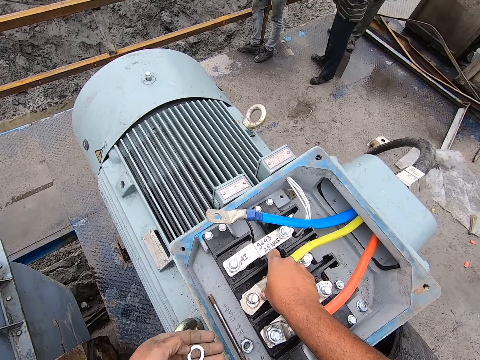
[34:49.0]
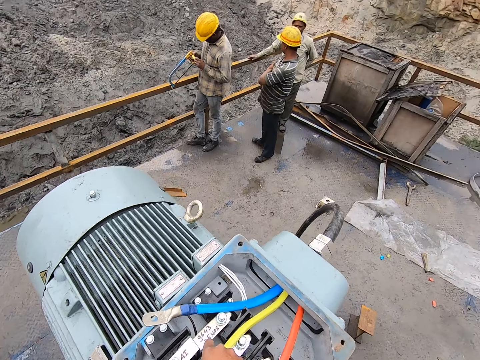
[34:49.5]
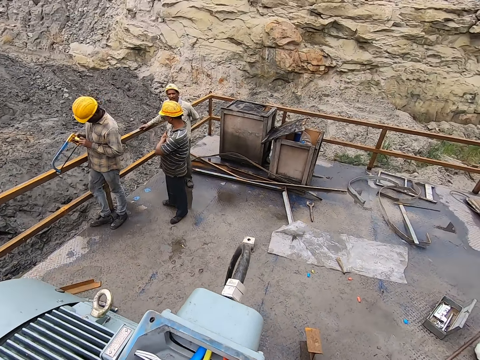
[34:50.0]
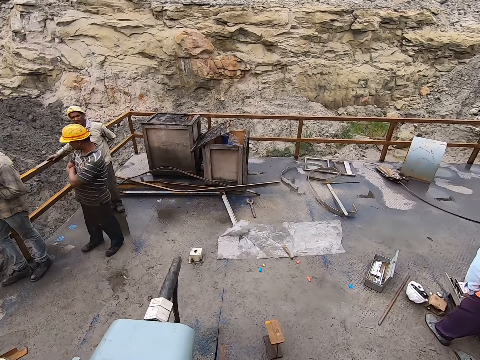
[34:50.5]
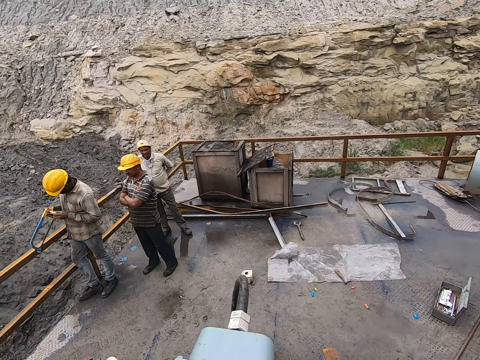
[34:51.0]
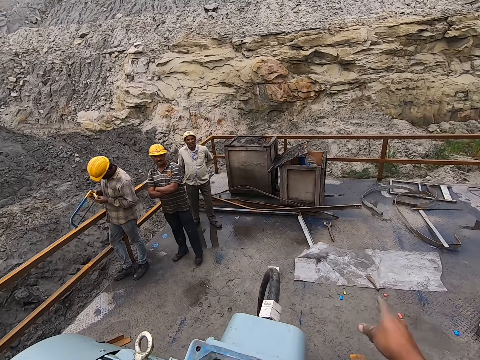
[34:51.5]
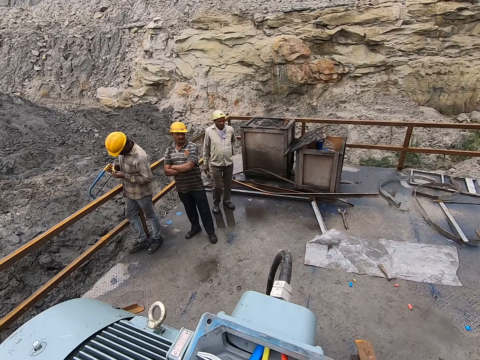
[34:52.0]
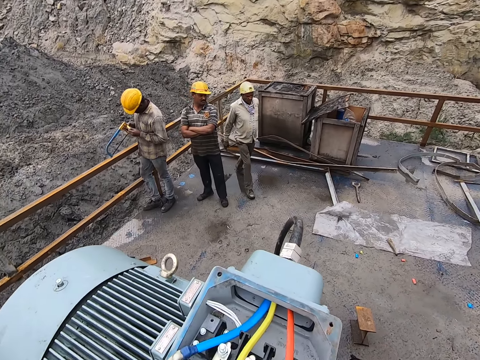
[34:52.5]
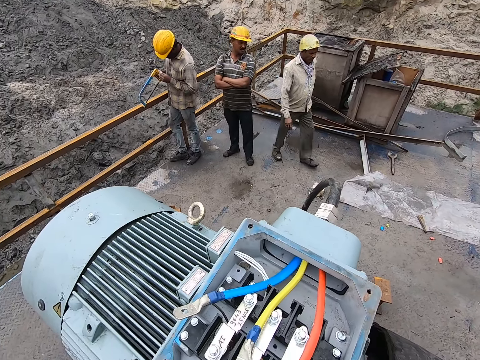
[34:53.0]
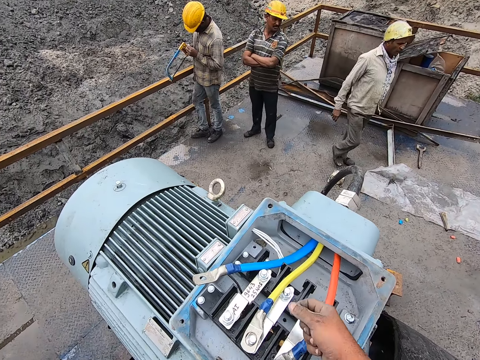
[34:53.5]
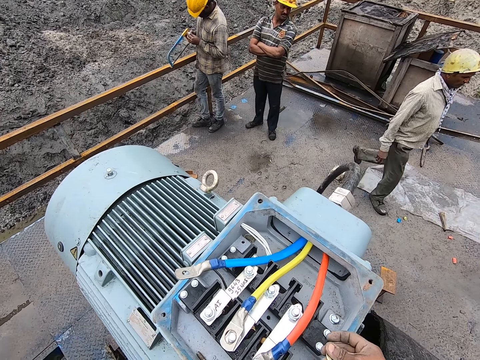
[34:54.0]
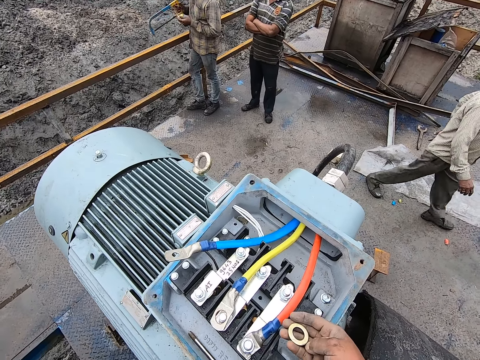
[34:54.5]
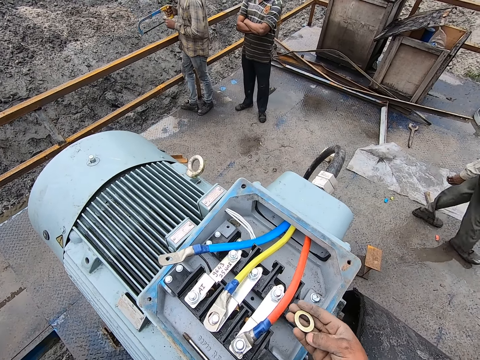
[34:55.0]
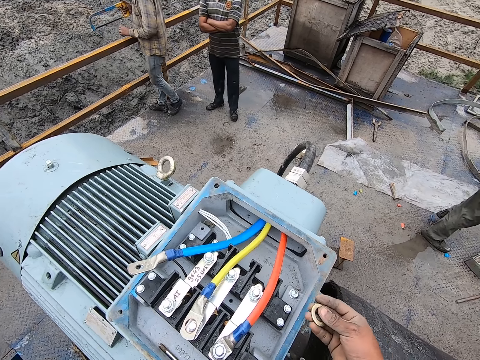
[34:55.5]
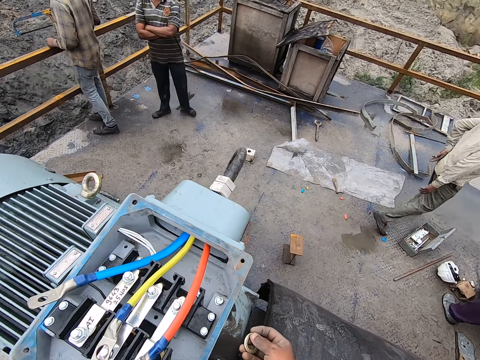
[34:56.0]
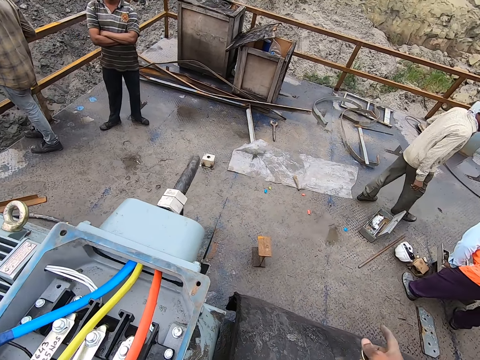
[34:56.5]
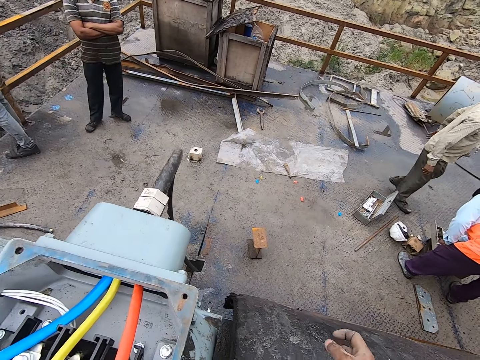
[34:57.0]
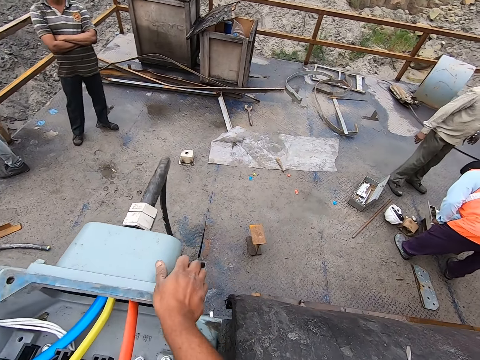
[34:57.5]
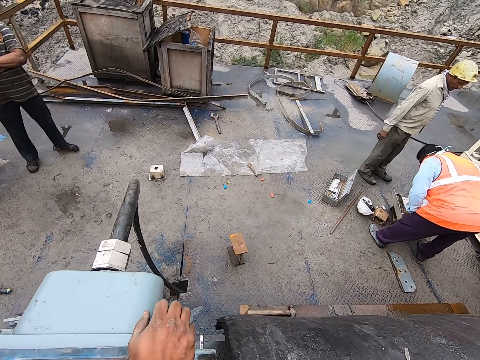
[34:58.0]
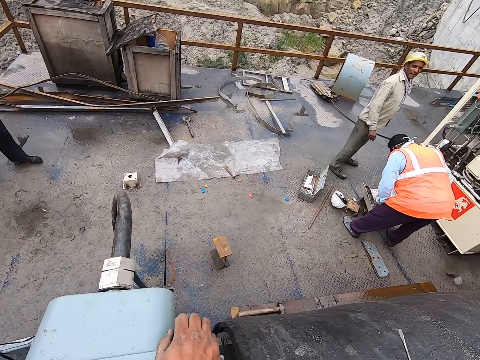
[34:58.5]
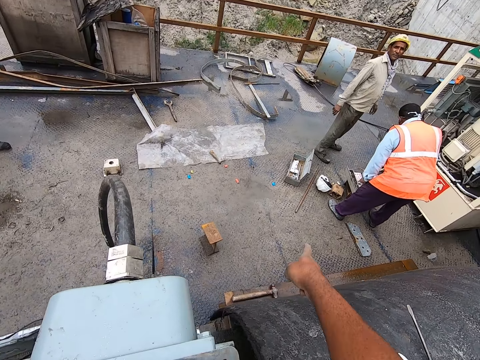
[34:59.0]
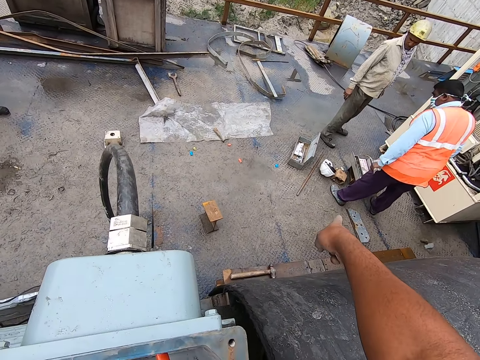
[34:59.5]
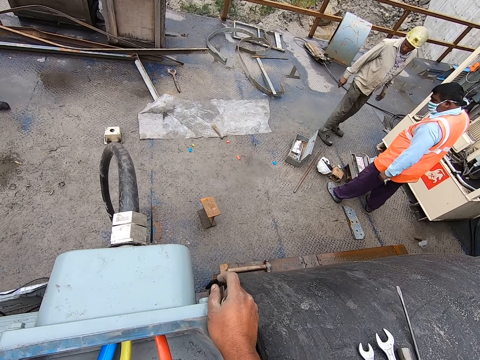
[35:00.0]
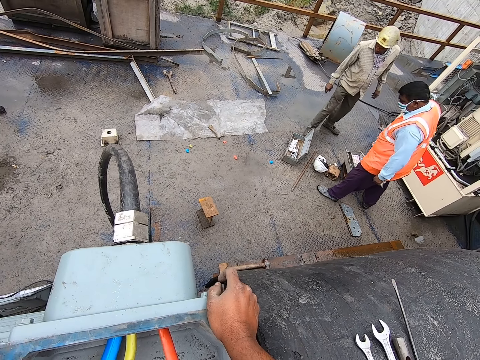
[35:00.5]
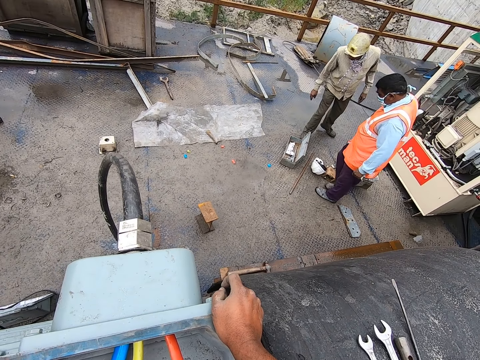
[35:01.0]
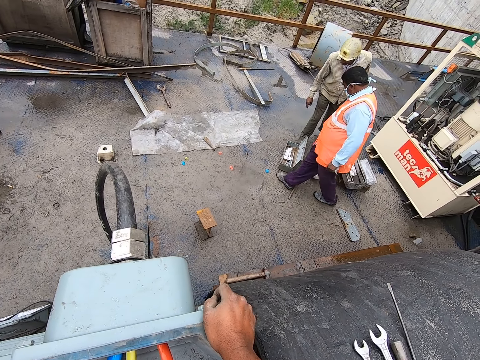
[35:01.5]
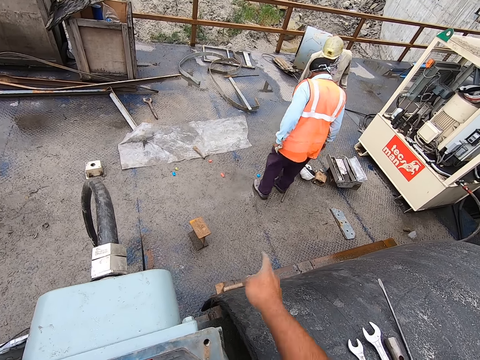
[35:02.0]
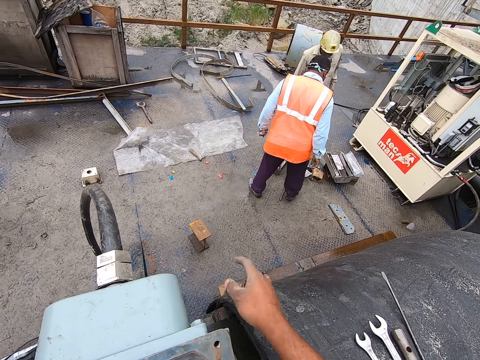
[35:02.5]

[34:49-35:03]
The camera wearer looks at the bolt on his hand. He looks ahead. He moves the right hand. He moves around the right hand. He interacts. He holds the ring with the right hand. He places the right hand on the motor. He moves around the right hand. He places the right hand on the motor.

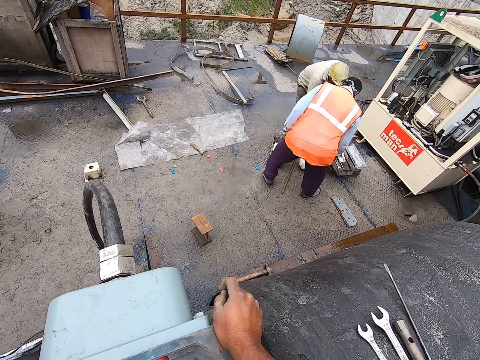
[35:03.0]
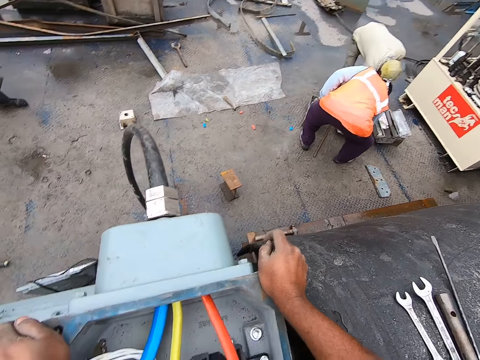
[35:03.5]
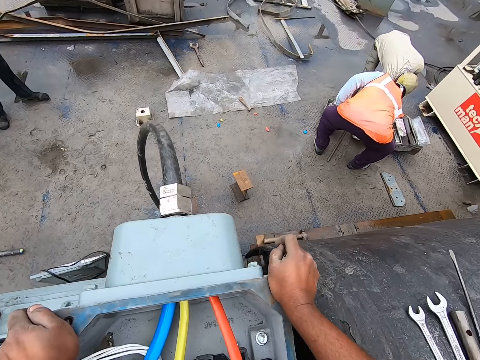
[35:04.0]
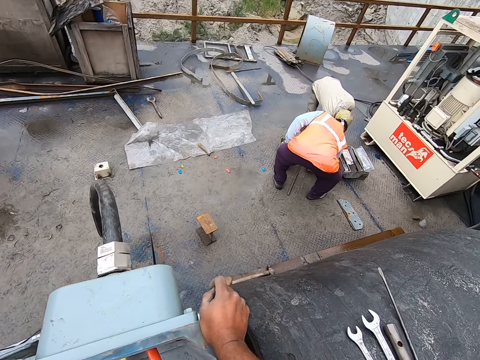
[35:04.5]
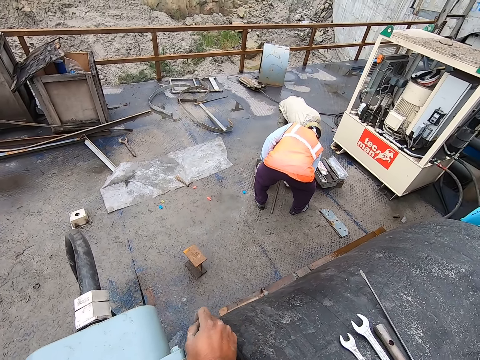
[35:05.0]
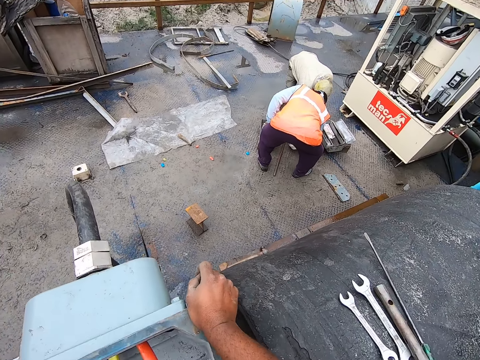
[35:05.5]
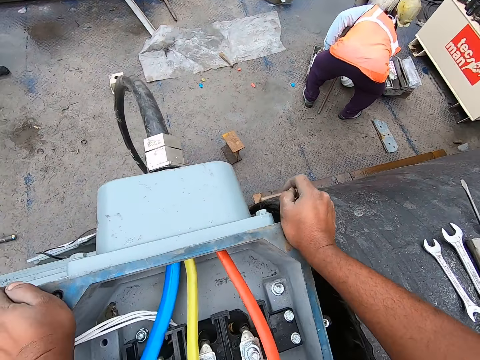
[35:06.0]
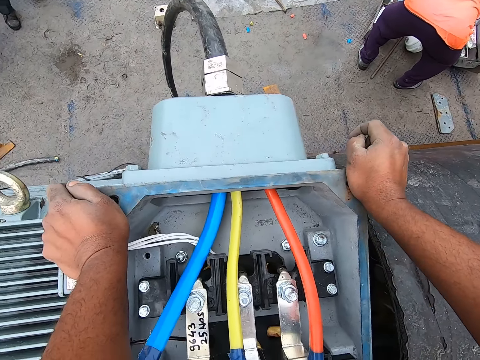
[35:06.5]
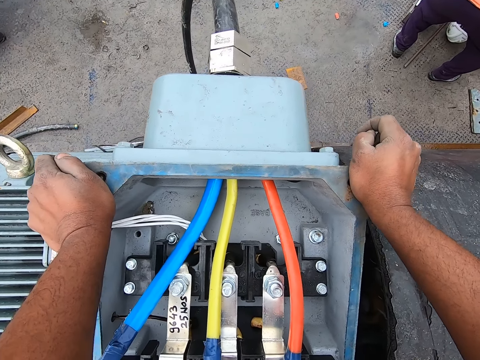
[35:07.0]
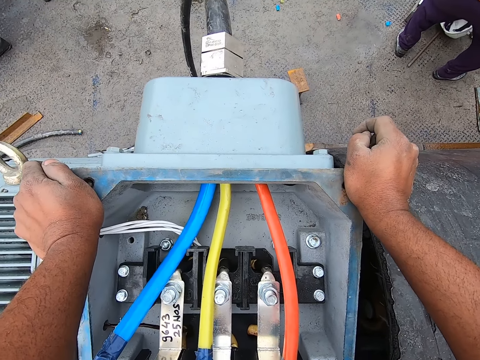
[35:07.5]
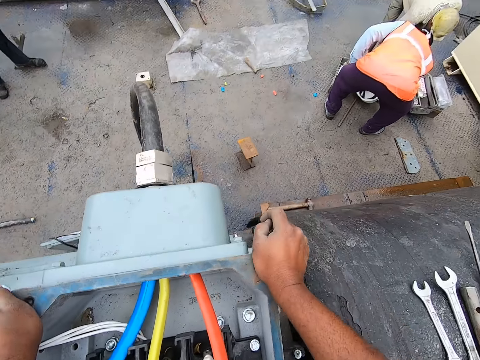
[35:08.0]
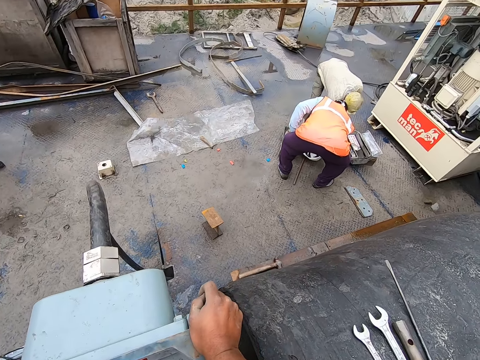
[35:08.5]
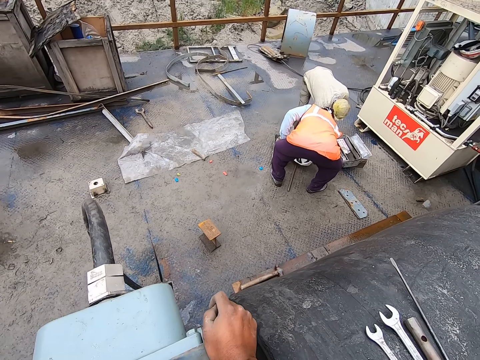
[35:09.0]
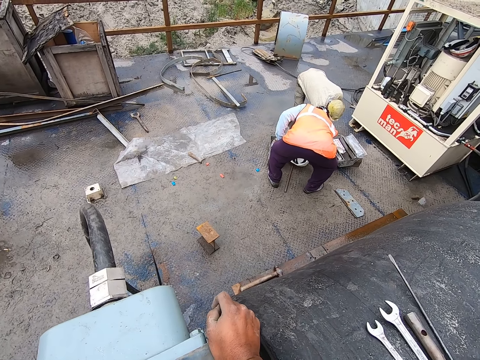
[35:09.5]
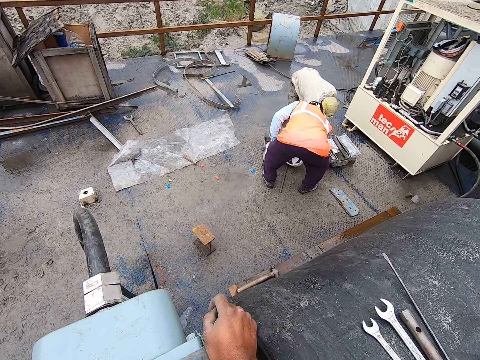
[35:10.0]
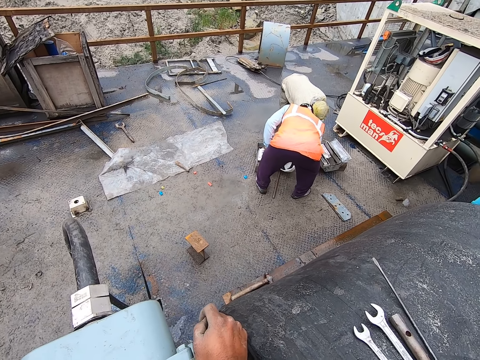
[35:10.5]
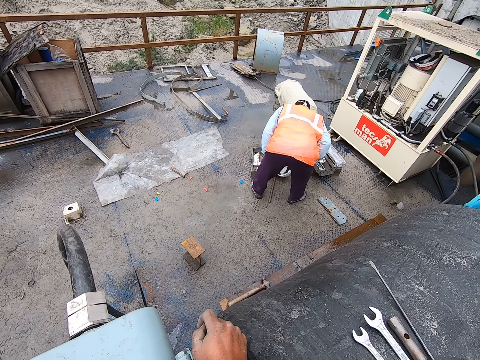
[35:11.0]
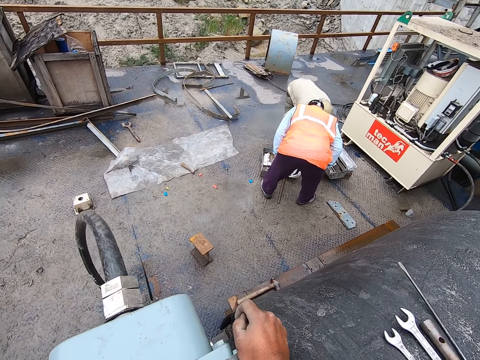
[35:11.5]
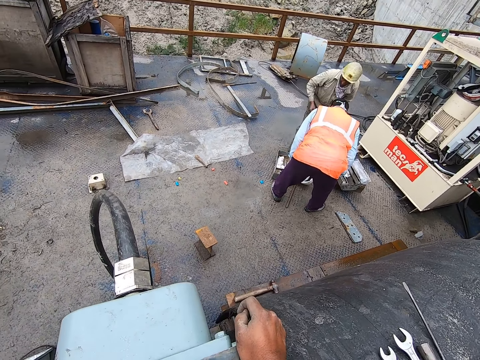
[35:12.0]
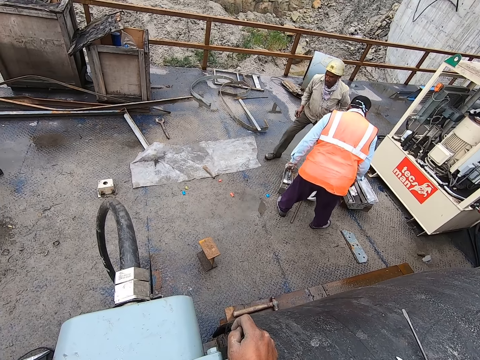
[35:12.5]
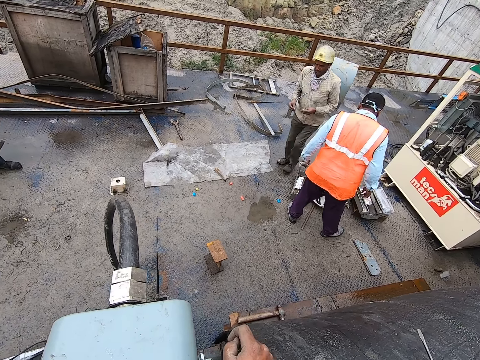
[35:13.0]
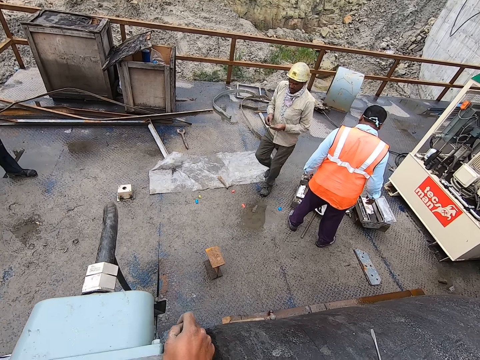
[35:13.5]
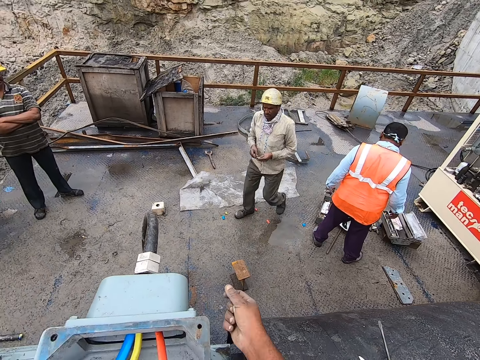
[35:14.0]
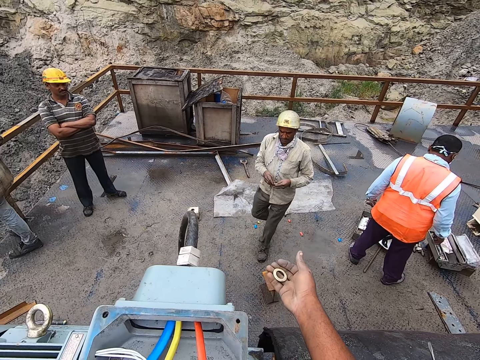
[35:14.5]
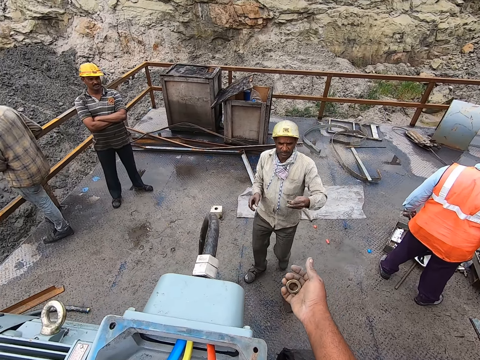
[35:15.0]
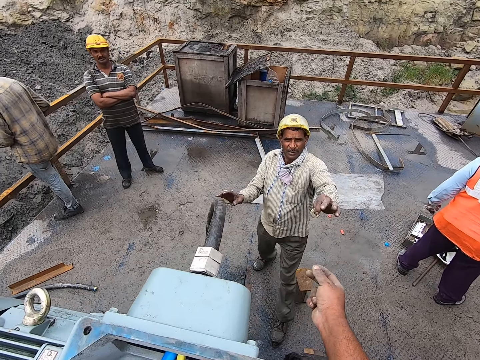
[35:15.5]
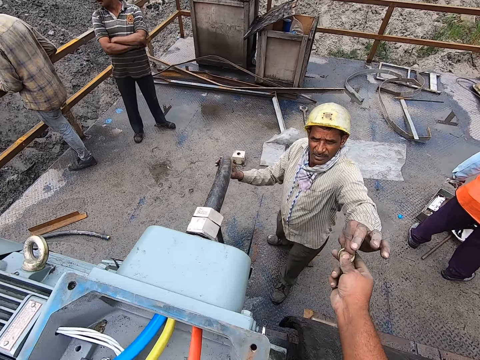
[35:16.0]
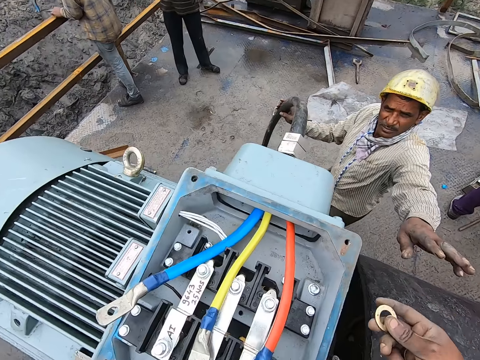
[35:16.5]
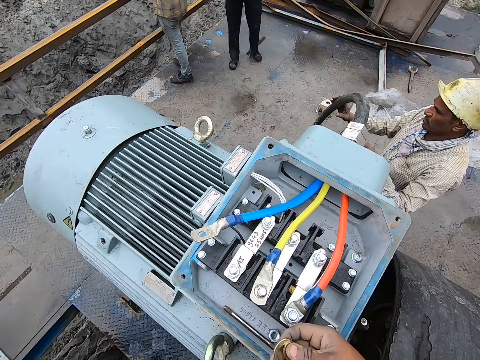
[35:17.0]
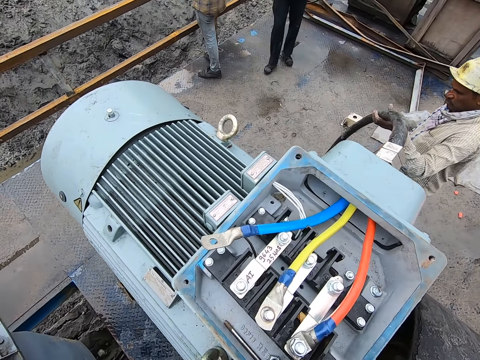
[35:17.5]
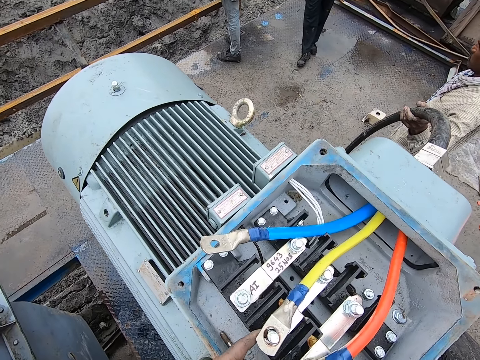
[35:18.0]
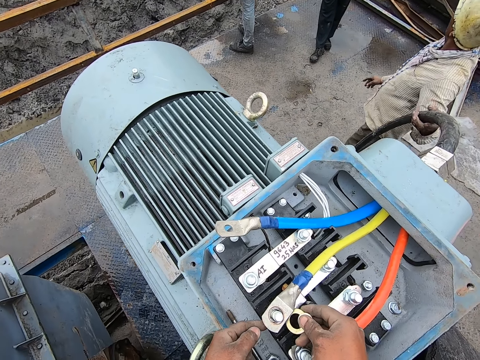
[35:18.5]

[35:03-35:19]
The camera wearer moves around the right hand. They place the right hand on the motor. They look ahead. They look at the motor. They look ahead. They open up the right hand. They pick a couple of rings with the right hand. They pick a bolt from a man.
